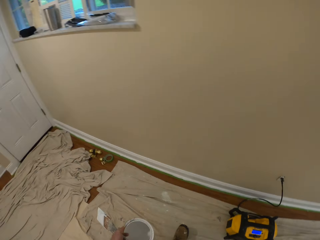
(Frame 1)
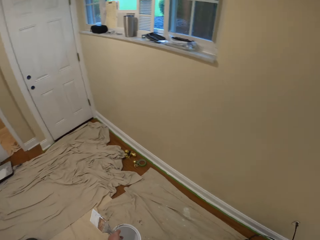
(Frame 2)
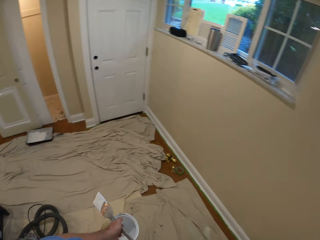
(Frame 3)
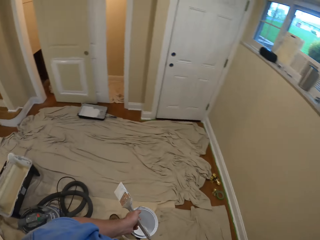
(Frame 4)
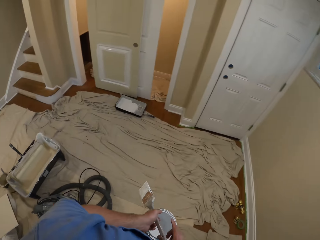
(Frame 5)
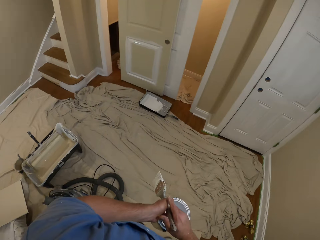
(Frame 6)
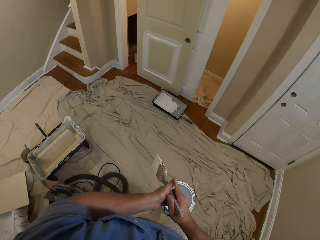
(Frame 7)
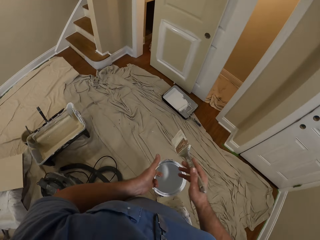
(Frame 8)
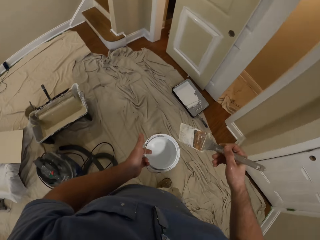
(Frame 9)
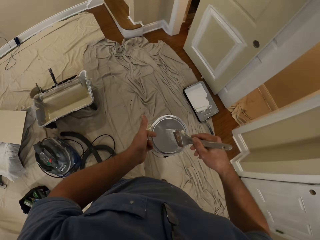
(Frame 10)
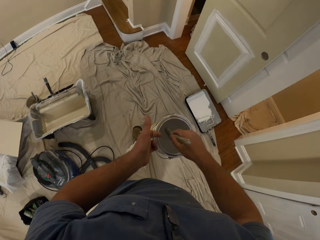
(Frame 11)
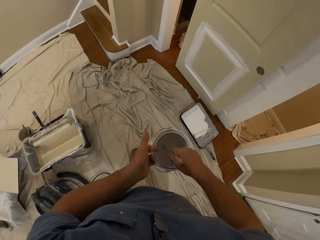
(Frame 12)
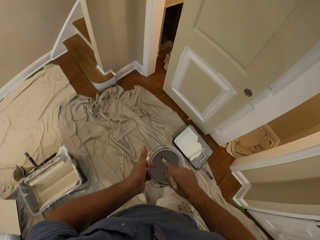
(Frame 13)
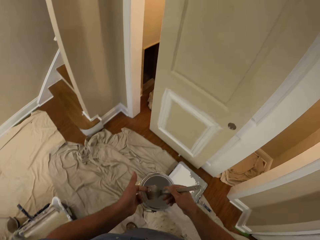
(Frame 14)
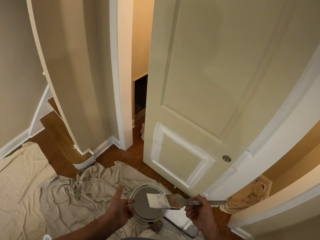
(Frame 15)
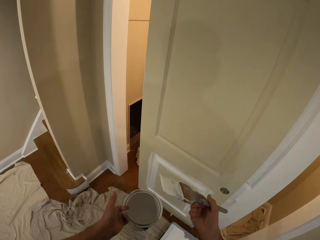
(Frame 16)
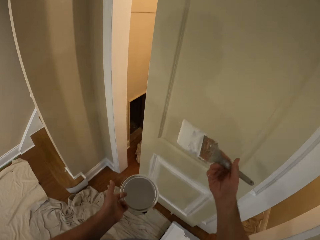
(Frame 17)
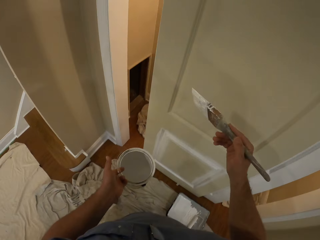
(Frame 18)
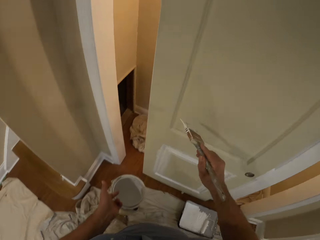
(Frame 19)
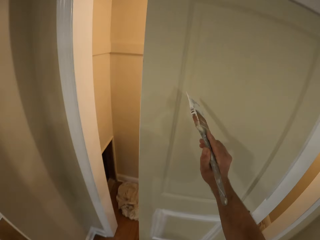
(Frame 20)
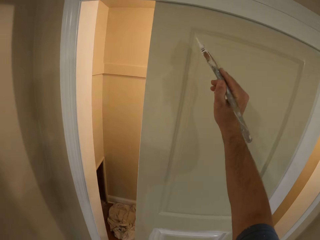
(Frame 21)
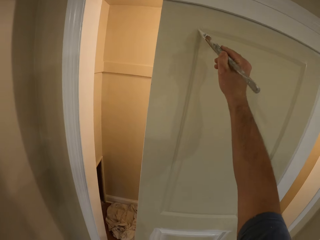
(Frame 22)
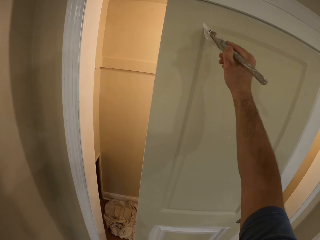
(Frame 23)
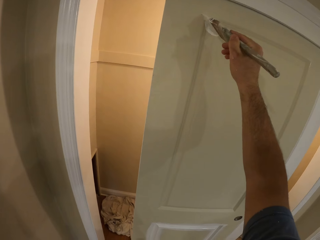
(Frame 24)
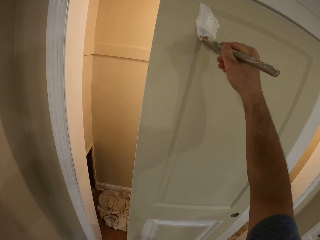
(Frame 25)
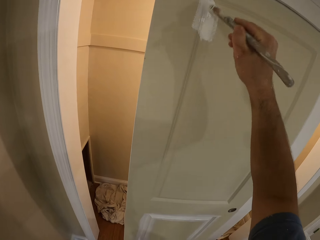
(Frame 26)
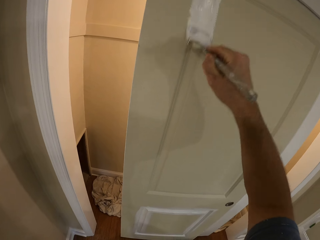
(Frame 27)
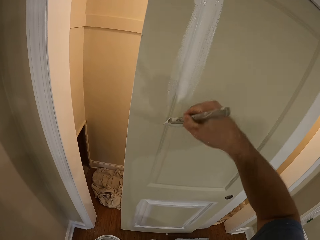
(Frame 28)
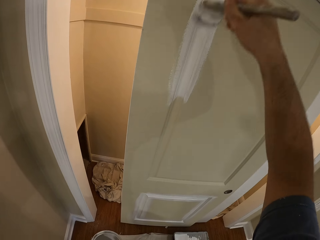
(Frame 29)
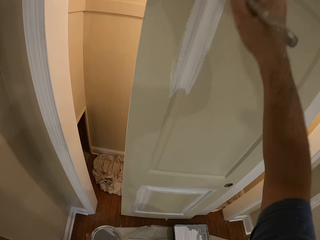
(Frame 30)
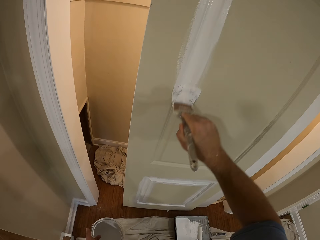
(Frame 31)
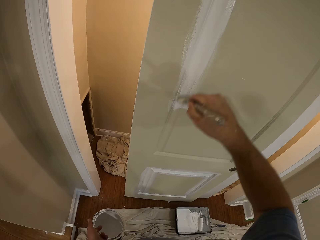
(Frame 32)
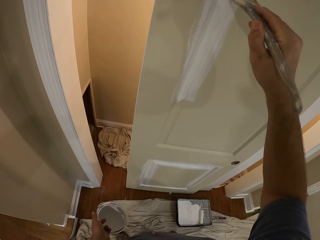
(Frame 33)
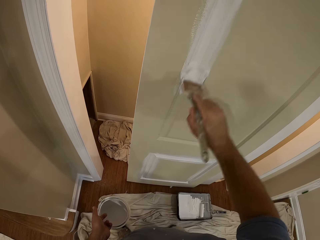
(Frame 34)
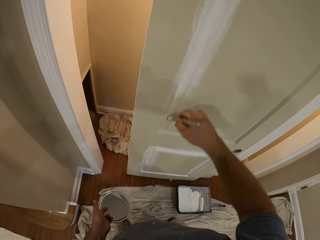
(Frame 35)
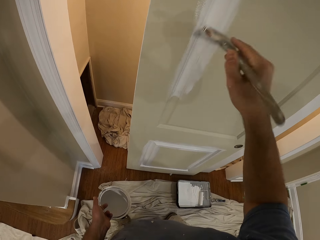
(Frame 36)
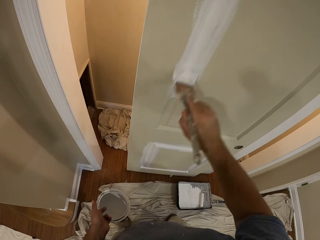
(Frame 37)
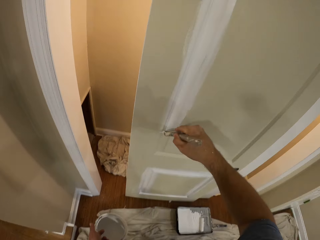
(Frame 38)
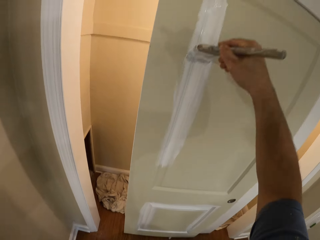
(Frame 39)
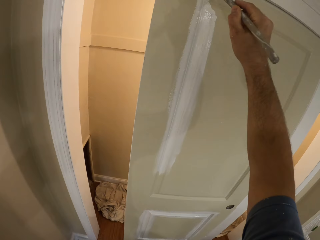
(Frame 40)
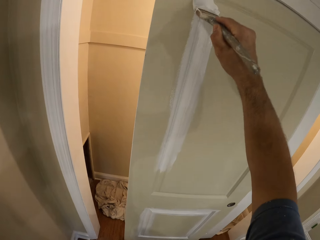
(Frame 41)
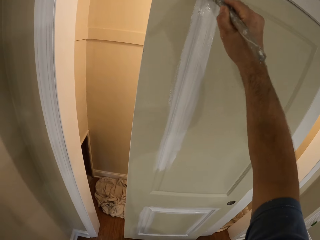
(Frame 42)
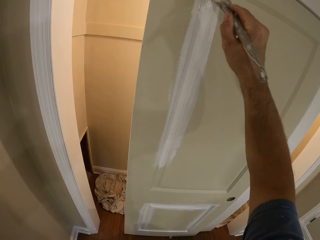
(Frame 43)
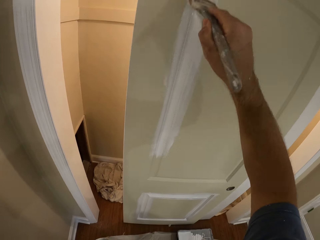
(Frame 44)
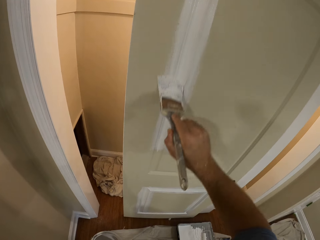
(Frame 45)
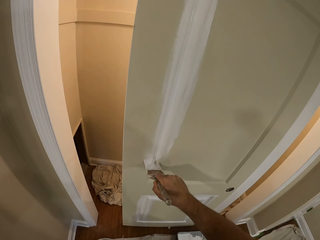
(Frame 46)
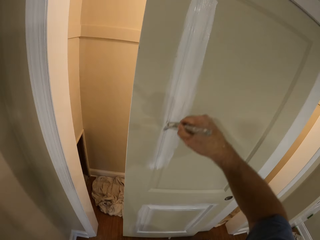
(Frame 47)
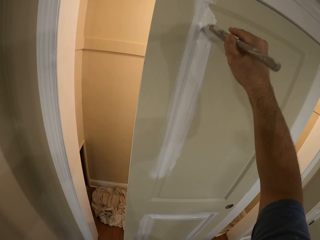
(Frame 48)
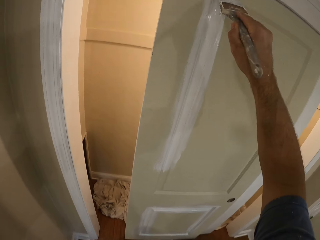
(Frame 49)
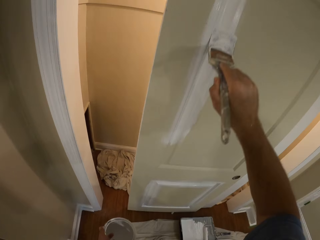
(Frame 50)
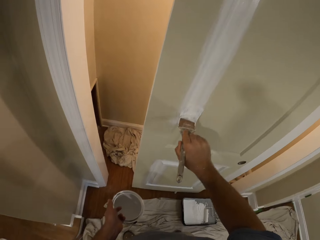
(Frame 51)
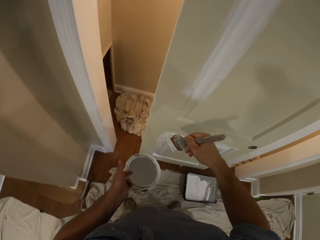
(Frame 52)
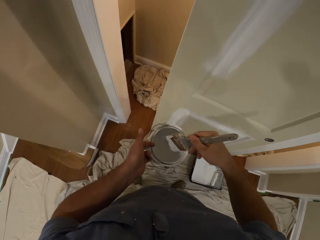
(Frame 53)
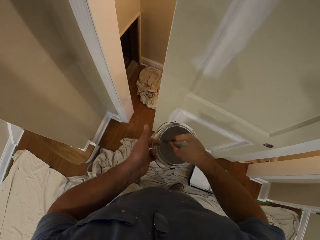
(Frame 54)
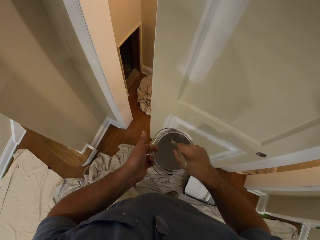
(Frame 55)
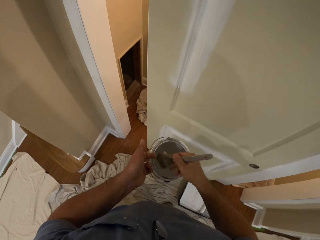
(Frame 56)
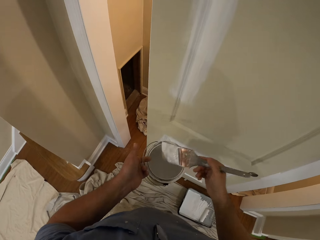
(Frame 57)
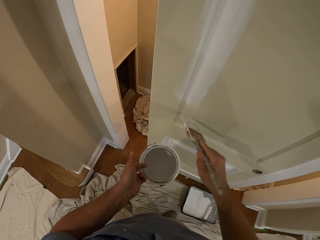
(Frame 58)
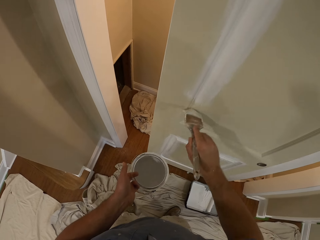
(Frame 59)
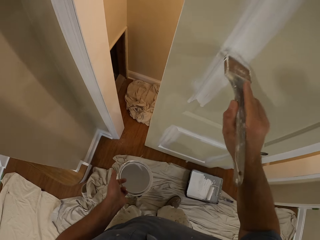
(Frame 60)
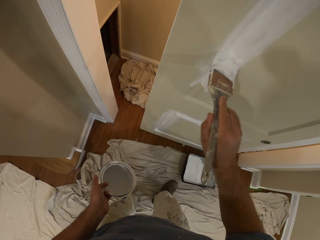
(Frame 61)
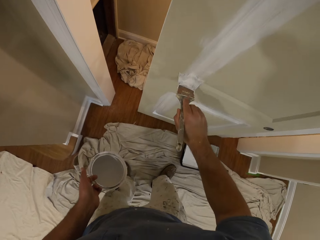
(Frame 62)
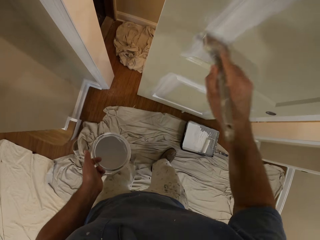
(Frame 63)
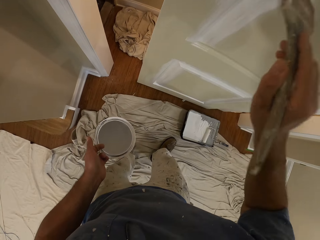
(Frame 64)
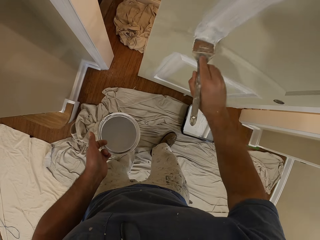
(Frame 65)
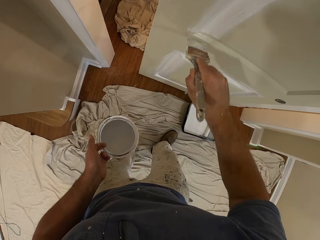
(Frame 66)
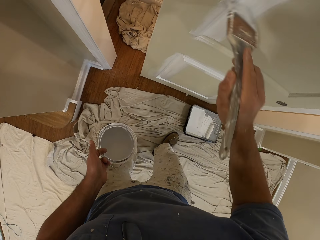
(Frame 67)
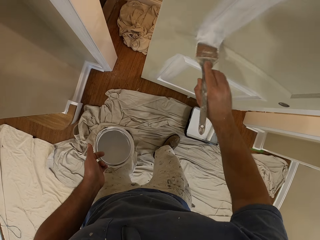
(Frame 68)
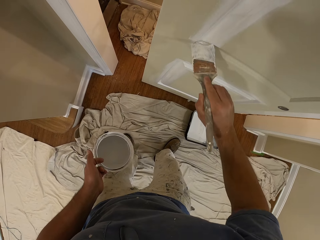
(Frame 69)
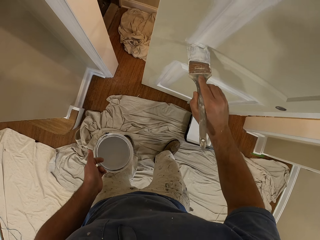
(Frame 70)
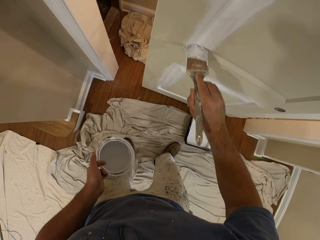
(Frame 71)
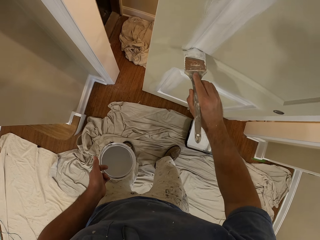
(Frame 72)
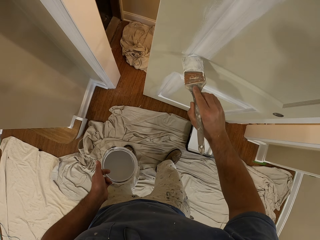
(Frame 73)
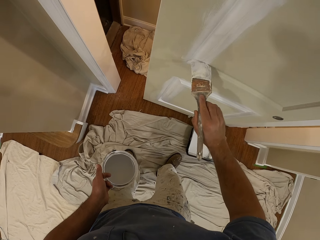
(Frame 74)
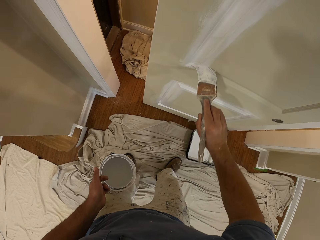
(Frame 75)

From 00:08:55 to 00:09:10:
The camera wearer walks toward the door. He passes the paint brush from his left hand to his right hand. He inserts the paint brush into the paint container. He removes the paint brush from the paint container. He paints the door with the paint brush. He removes the paint brush from the door. He inserts the paint brush into the paint container. He removes the paint brush from the paint container. He paints the door with the paint brush.

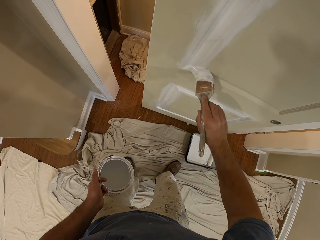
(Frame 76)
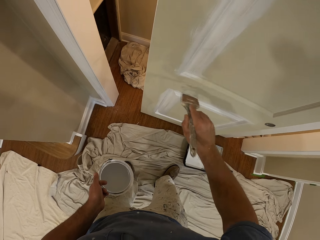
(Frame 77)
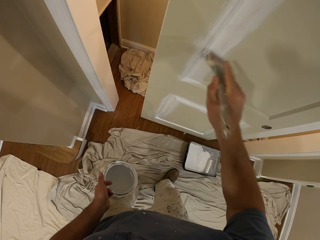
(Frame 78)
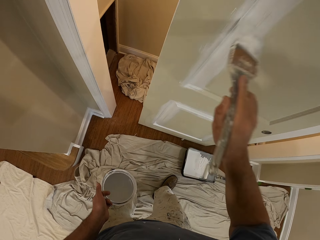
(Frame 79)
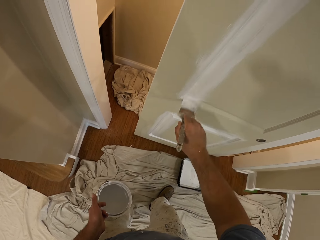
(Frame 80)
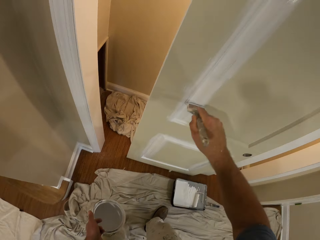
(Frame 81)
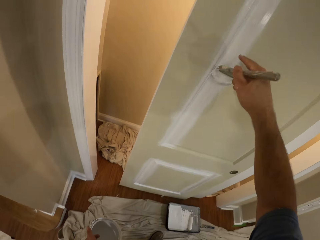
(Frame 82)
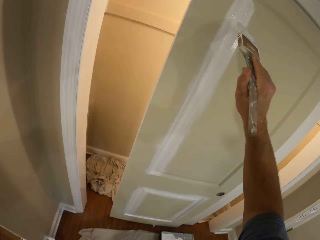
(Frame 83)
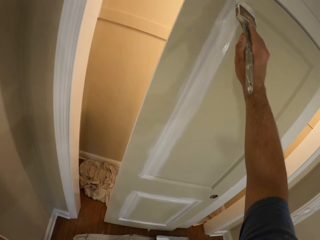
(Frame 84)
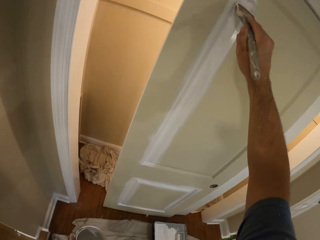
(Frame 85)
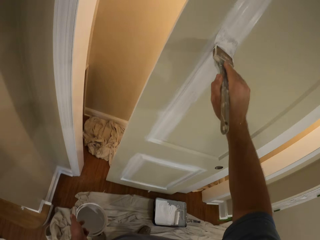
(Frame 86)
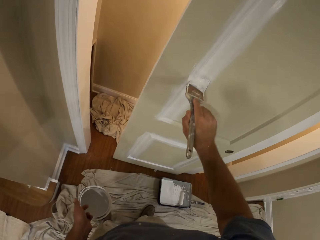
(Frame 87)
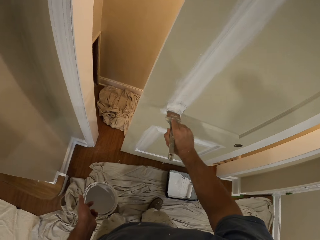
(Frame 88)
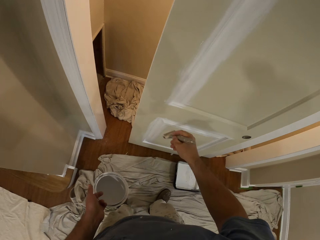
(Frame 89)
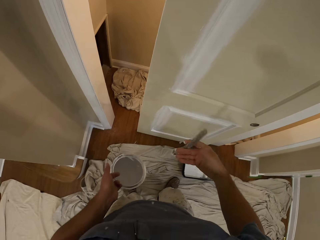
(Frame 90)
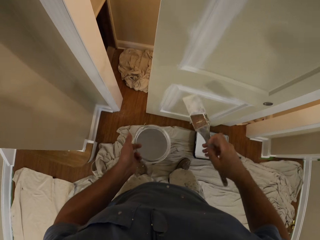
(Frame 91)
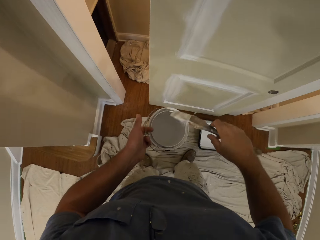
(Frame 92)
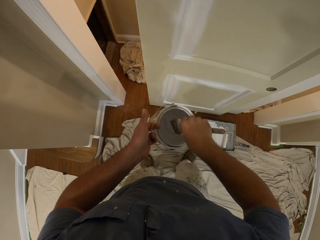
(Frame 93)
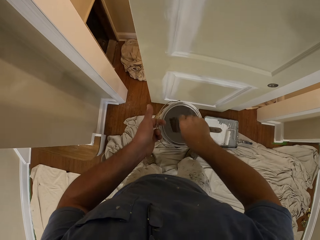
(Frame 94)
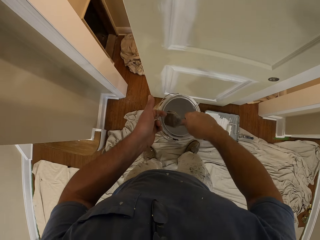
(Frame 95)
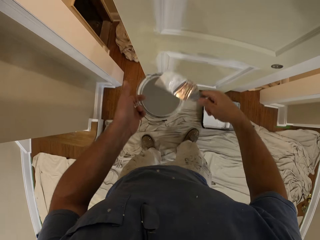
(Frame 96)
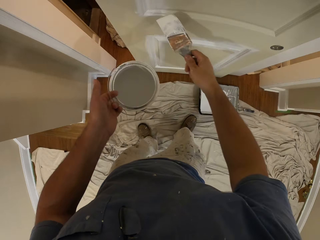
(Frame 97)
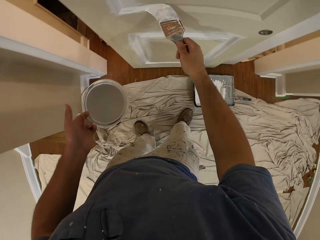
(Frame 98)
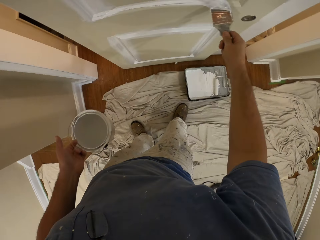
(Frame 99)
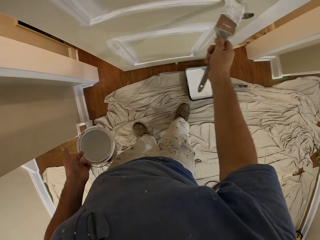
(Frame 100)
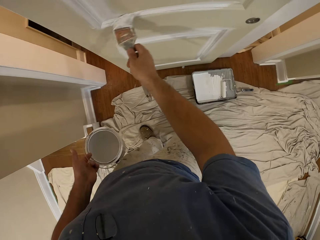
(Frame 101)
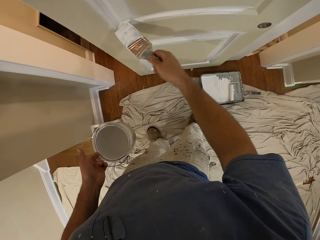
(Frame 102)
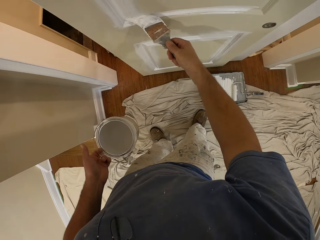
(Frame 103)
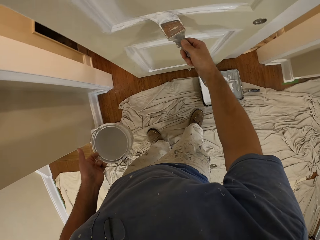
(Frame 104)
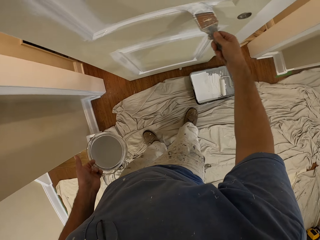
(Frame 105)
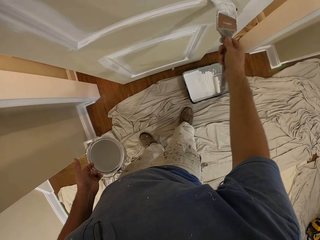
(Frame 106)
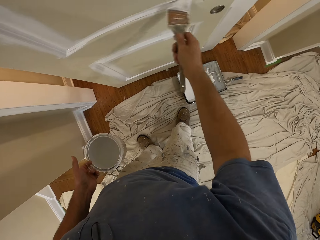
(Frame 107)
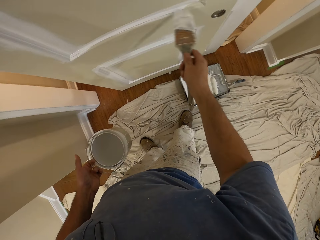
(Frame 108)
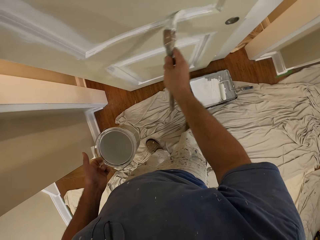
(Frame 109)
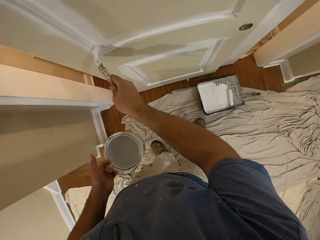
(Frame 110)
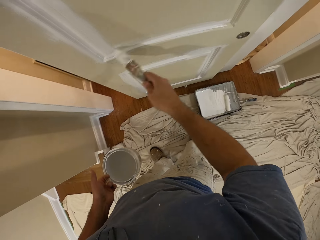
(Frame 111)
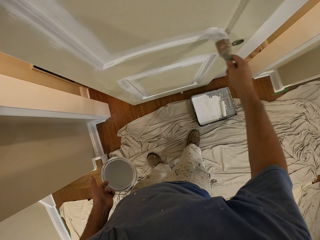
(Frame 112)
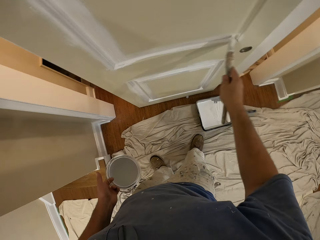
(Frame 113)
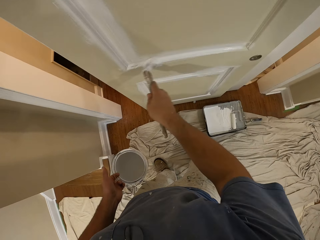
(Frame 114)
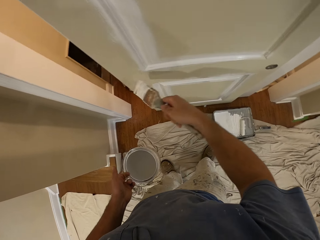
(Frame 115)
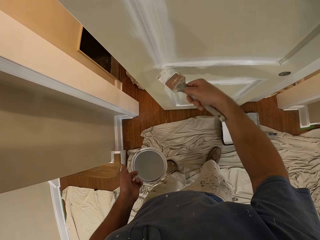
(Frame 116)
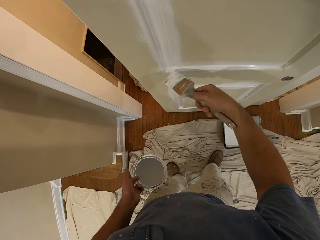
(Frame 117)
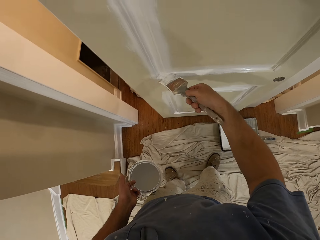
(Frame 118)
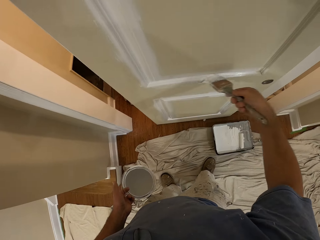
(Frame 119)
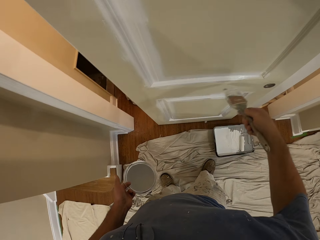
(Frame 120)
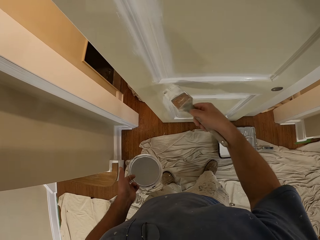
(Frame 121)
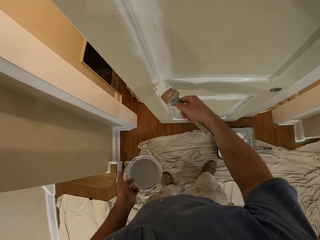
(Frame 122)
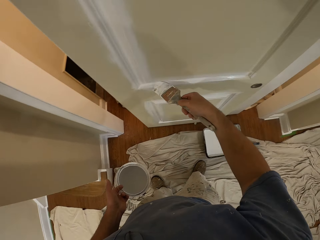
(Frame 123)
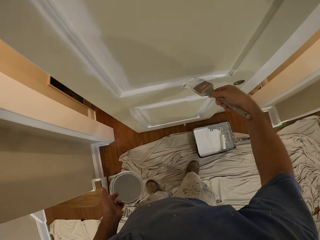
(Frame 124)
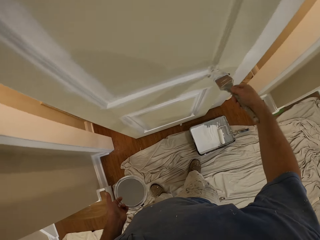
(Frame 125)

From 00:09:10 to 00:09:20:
The camera wearer removes the paint brush from the door. They insert the paint brush into the paint container. They remove the paint brush from the paint container. They paint the door with the paint brush.
